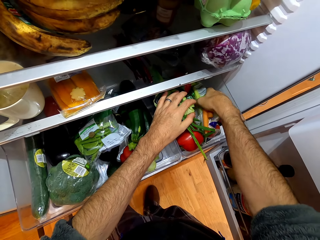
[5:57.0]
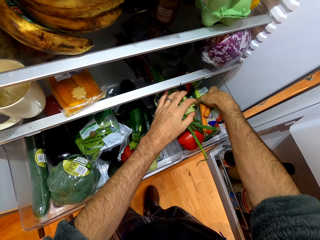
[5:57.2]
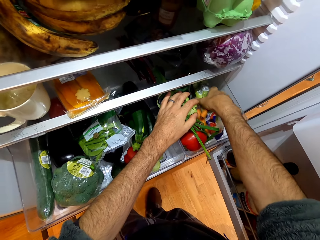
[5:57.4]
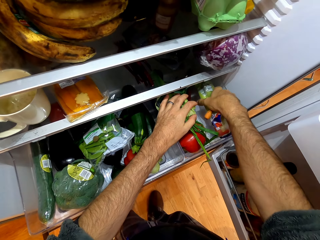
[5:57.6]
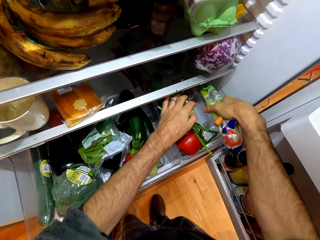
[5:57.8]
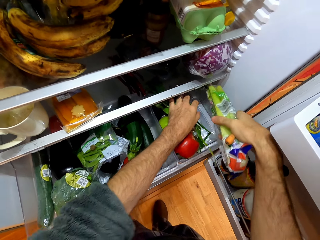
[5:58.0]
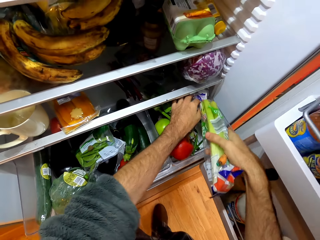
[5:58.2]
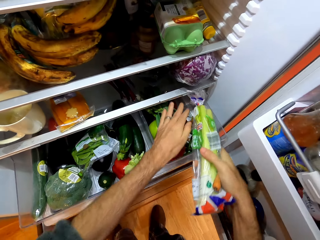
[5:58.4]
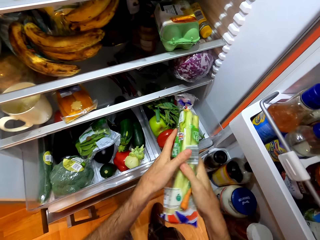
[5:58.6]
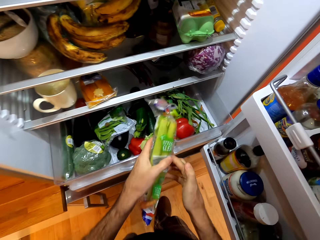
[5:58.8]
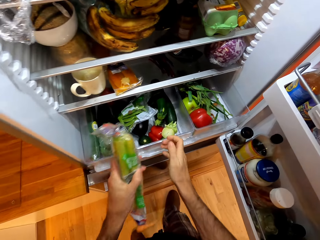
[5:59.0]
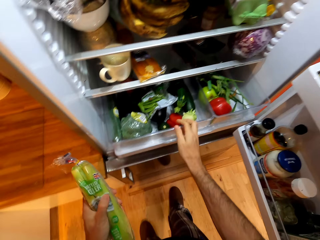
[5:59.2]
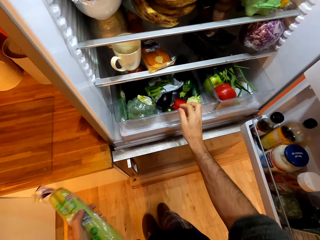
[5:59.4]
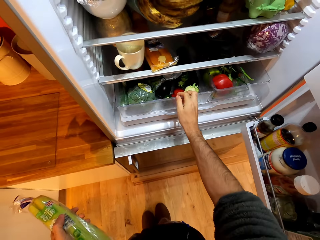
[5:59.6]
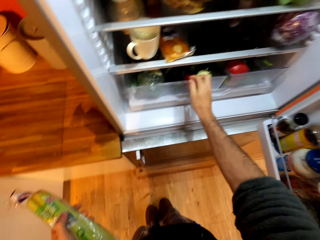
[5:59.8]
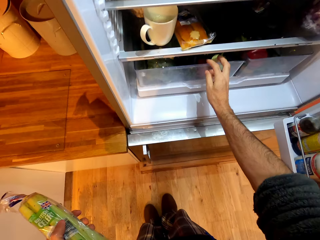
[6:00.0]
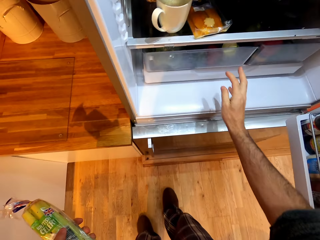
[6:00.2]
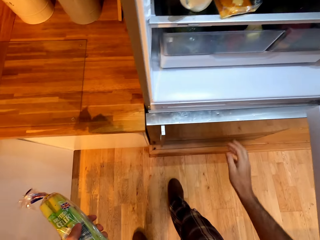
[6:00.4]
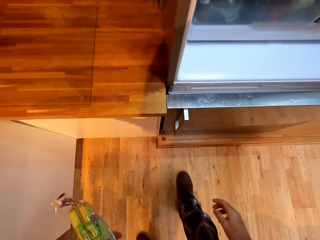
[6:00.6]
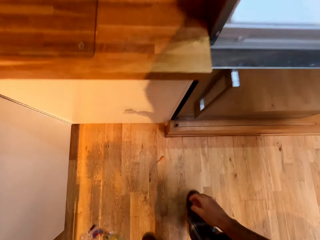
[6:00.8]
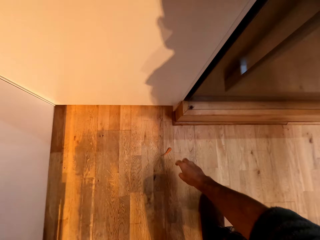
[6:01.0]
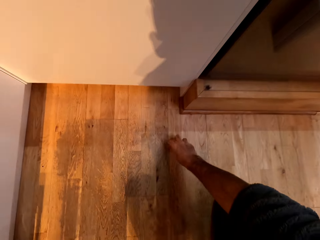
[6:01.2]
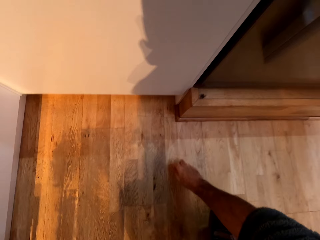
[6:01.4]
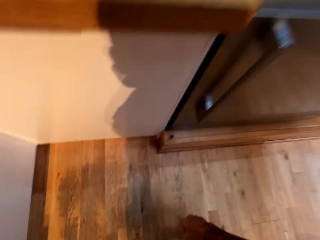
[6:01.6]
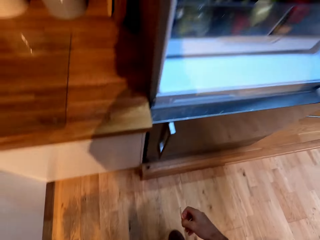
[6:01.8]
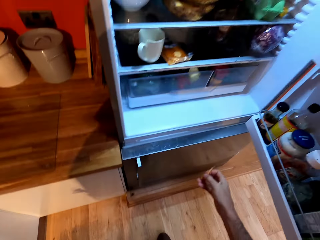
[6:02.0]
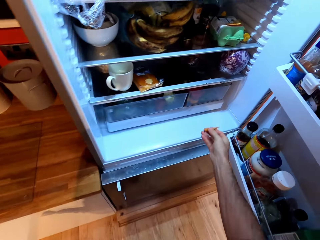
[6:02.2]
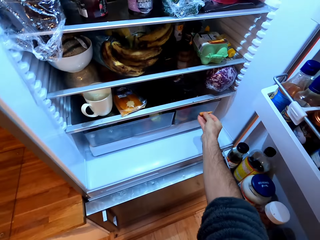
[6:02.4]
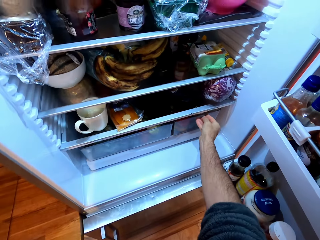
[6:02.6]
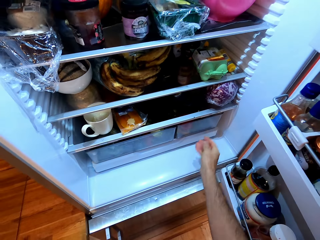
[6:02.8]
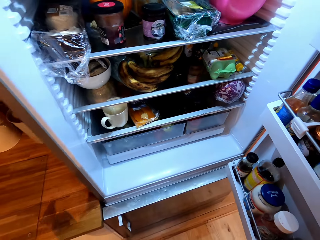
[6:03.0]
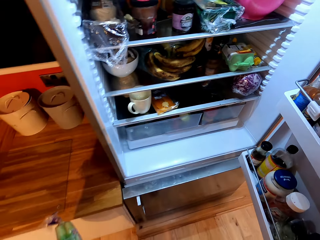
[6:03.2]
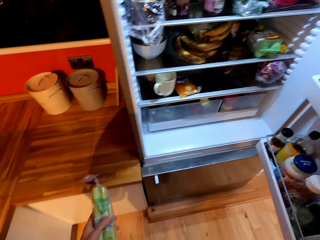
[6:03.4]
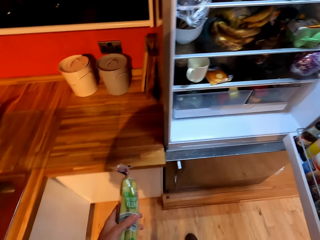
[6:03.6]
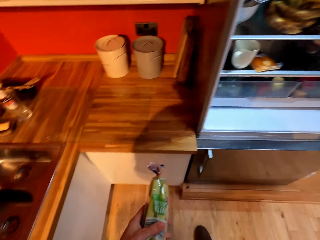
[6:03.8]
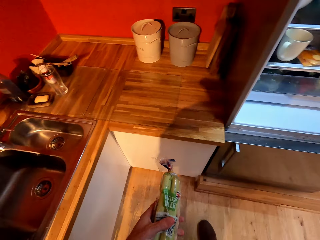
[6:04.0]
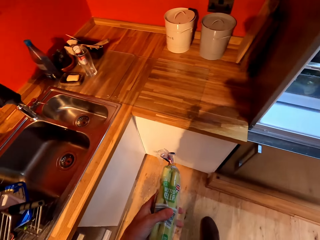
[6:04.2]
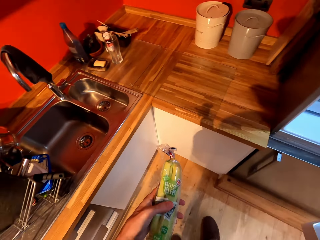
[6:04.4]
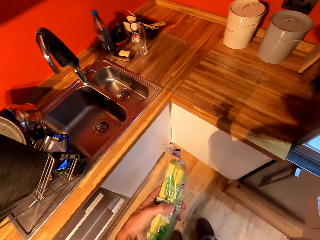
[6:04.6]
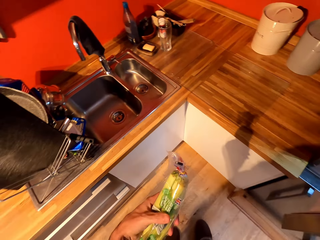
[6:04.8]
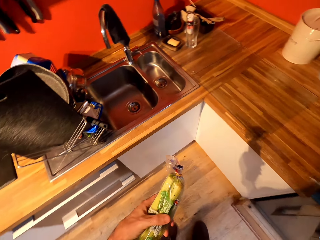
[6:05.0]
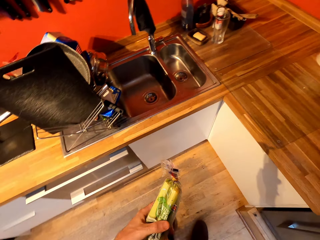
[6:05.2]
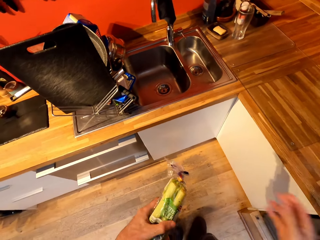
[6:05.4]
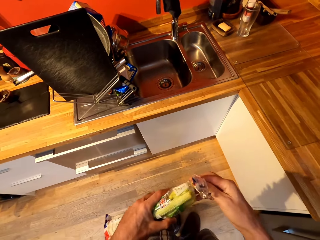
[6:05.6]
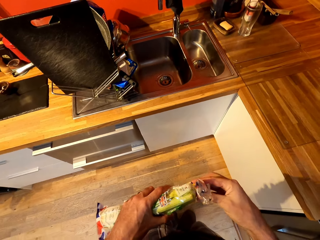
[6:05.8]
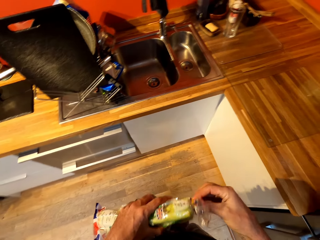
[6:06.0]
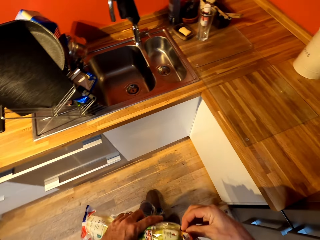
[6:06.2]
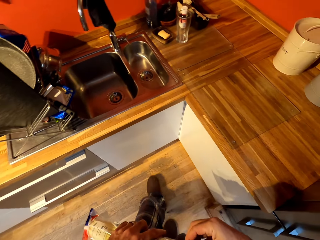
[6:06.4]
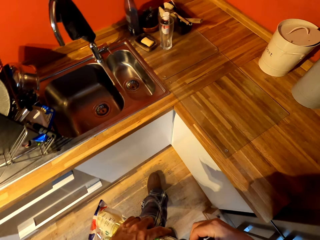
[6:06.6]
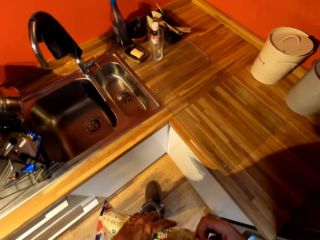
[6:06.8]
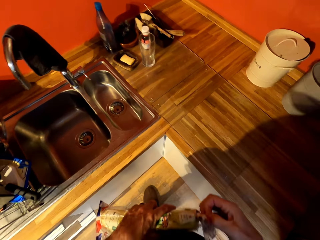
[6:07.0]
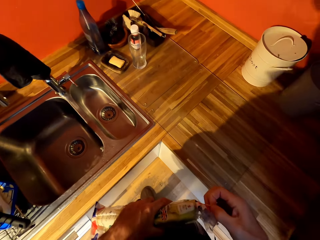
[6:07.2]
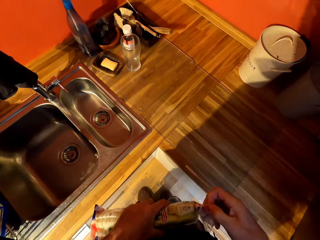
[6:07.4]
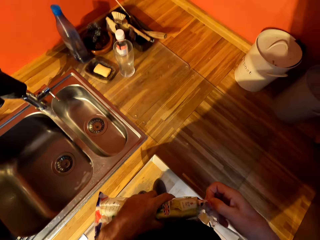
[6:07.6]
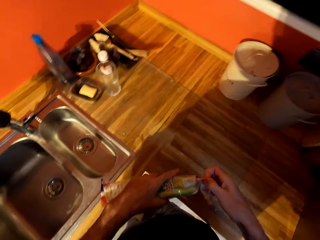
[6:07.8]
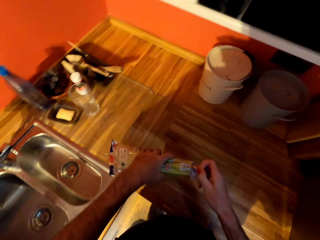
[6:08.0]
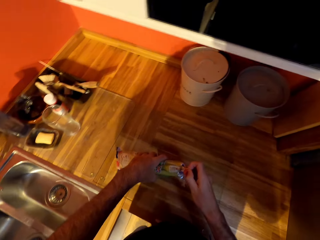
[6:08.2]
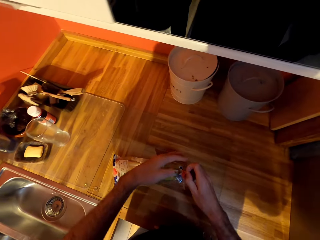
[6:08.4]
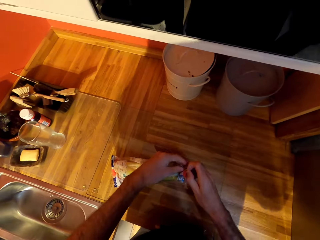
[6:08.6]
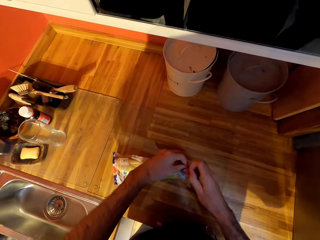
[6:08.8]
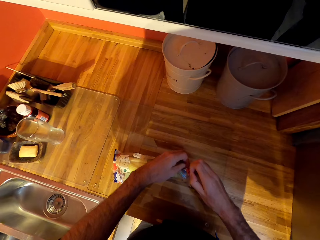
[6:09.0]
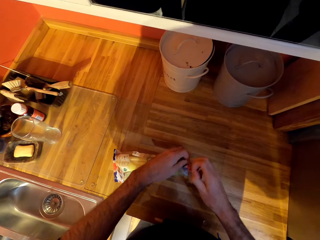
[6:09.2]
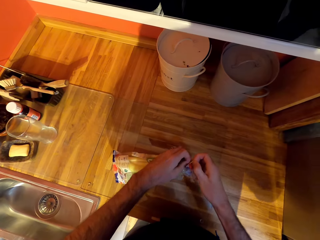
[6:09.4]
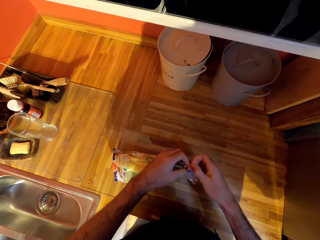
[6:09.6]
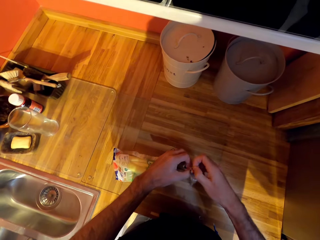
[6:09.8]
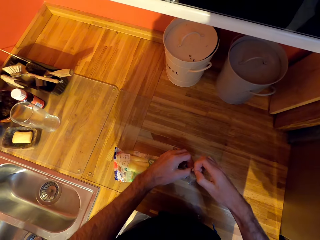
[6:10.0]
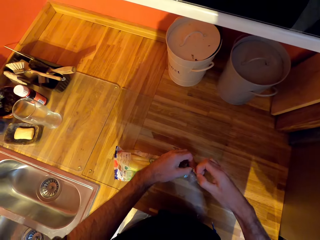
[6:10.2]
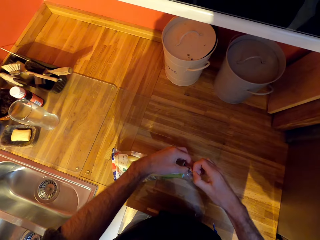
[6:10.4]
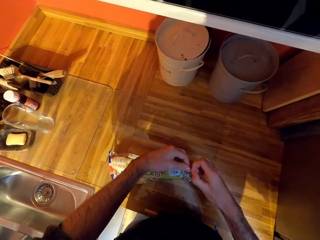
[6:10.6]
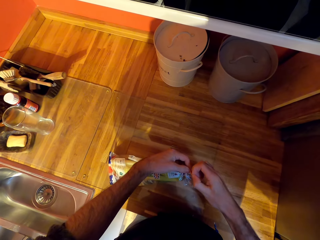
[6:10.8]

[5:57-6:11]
The camera wearer removes a bag of food or storage pack from the crisper drawer. They push back the crisper drawer. They pick the fallen pepper from the ground and put the pepper in the crisper drawer. They close the fridge. They untie the storage pack. They open the bag of vegetables with hands. They place the storage pack on the counter top.

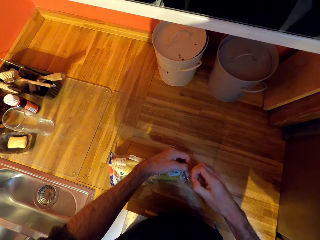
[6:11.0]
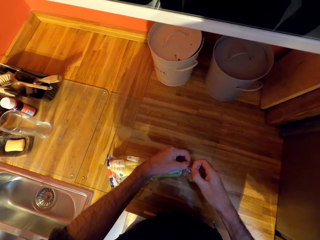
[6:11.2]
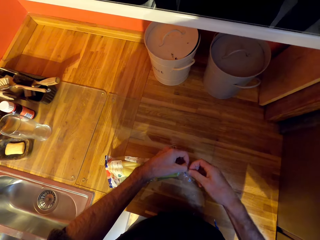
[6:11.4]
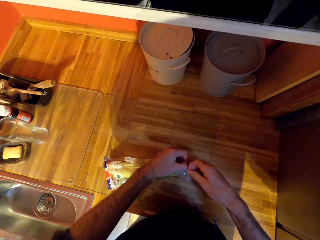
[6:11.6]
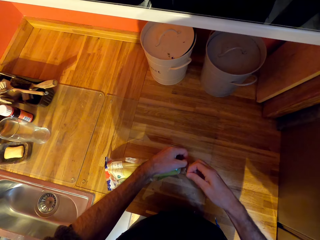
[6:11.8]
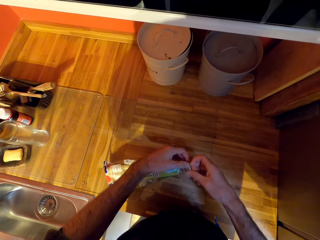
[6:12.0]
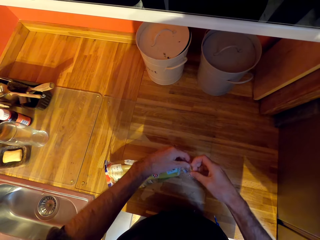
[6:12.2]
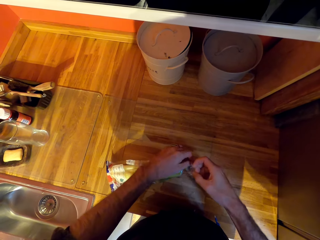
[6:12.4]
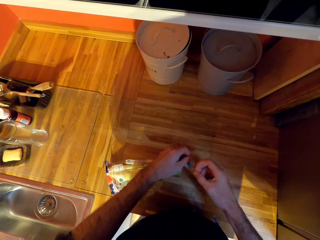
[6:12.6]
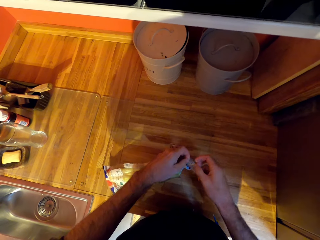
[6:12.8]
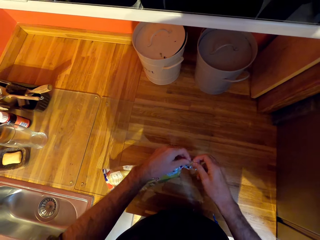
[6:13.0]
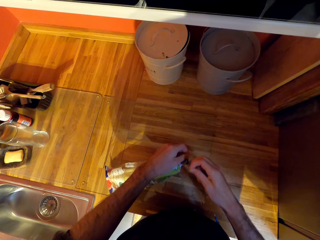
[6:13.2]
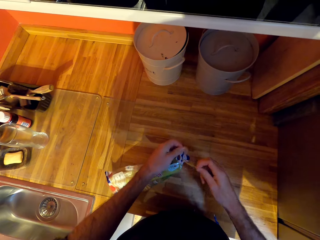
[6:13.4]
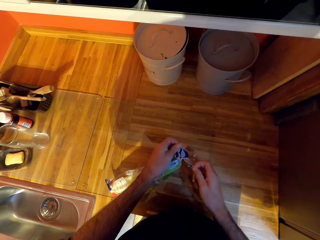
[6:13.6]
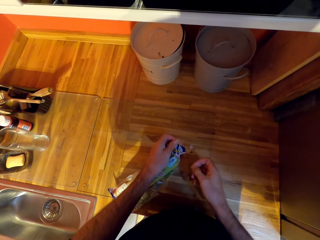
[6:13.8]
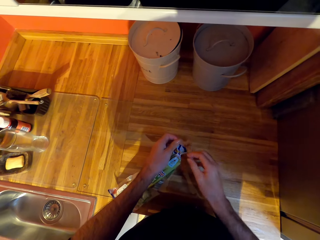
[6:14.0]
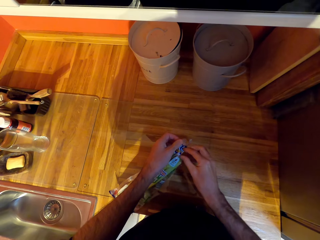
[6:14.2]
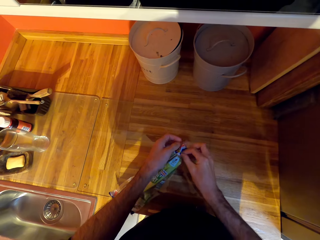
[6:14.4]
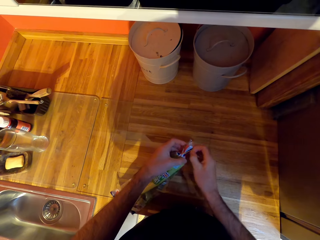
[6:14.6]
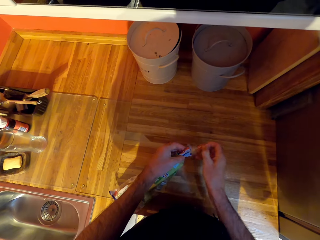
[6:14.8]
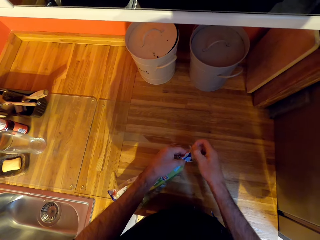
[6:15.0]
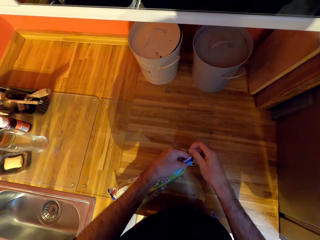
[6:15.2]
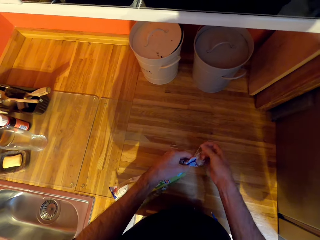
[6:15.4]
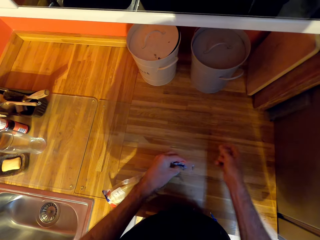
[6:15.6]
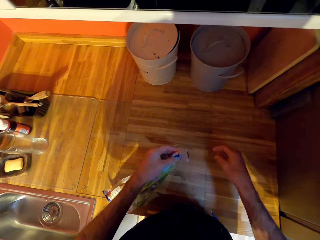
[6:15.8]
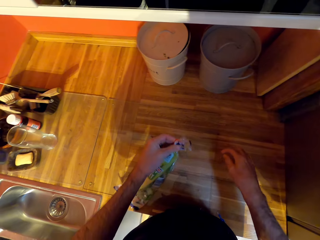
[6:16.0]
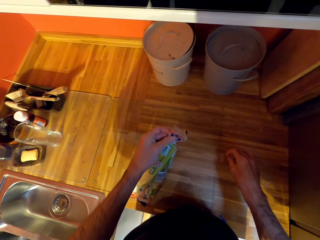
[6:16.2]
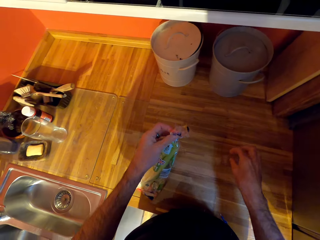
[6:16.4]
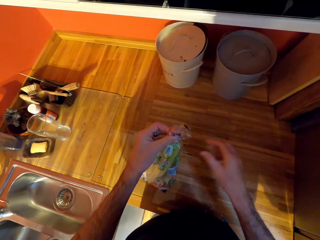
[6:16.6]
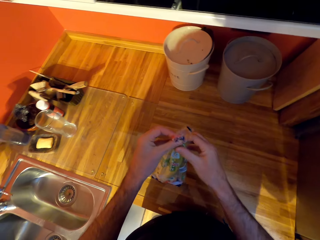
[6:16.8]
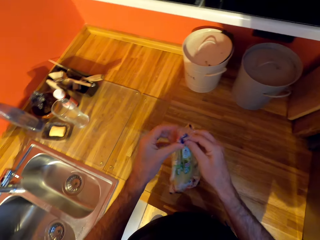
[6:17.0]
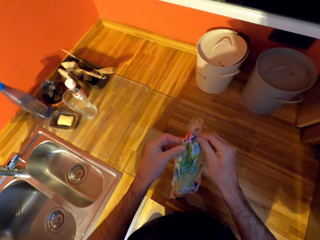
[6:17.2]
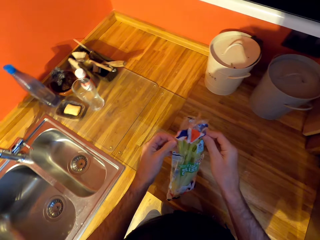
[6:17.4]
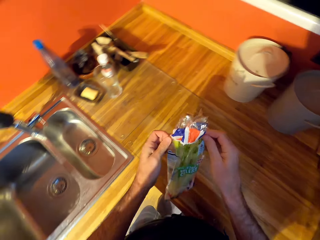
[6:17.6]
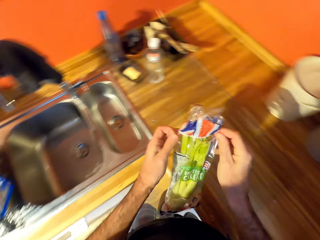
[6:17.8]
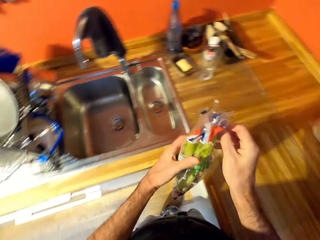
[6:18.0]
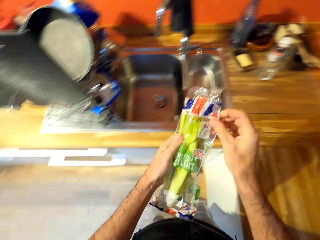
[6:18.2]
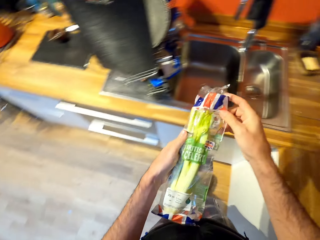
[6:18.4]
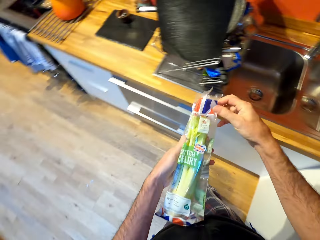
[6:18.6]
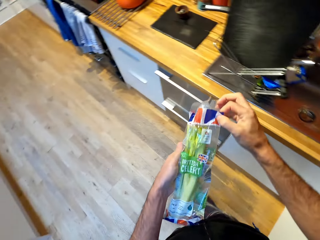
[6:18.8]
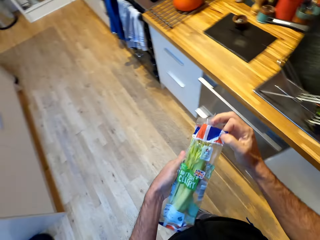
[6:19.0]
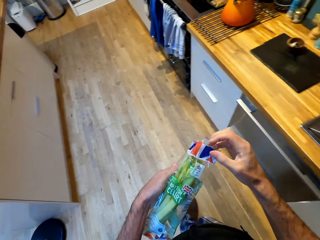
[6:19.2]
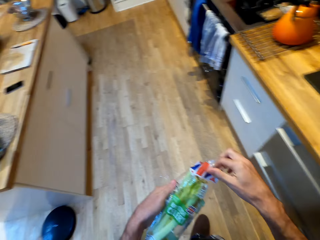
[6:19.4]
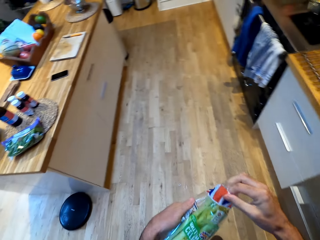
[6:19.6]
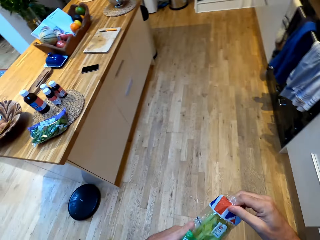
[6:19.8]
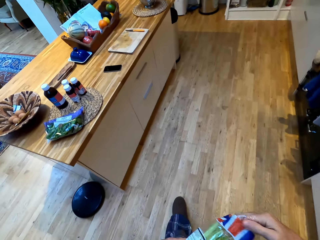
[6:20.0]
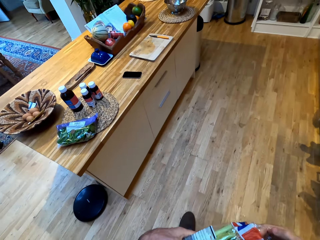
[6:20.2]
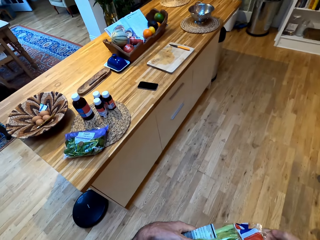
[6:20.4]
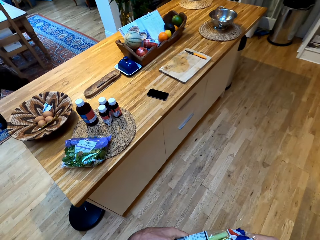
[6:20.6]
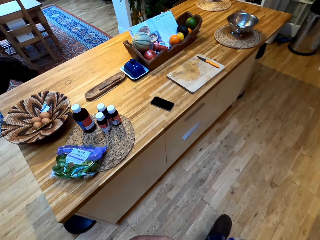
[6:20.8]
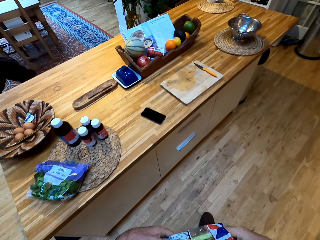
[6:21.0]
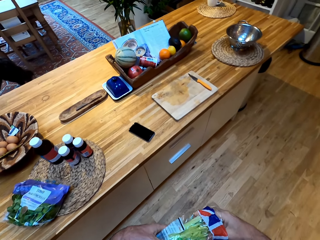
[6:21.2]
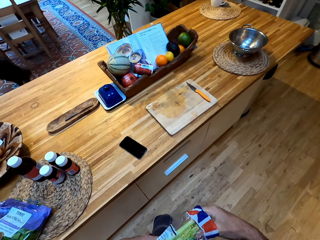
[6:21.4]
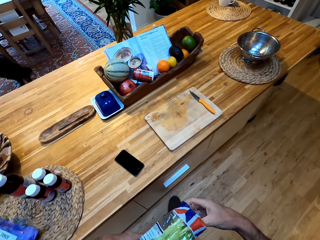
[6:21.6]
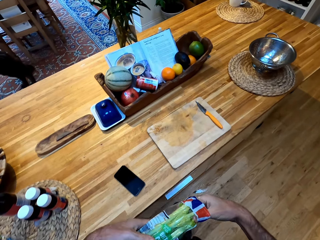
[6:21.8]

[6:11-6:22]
The camera wearer unties the storage pack. They walk to the counter.
